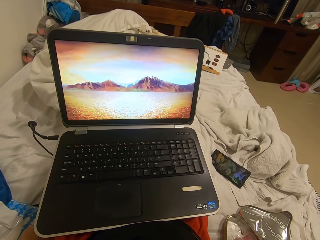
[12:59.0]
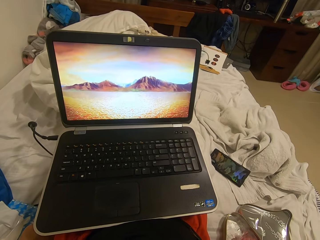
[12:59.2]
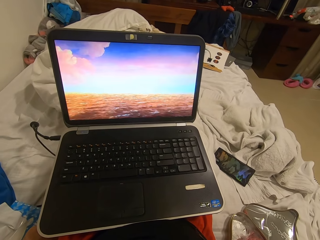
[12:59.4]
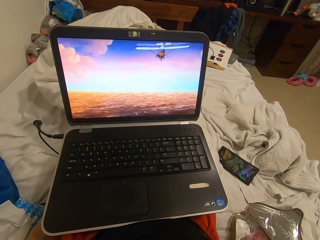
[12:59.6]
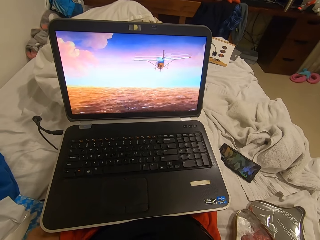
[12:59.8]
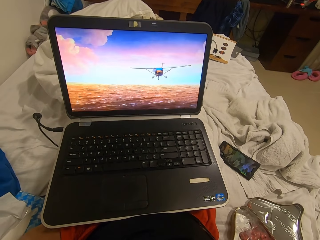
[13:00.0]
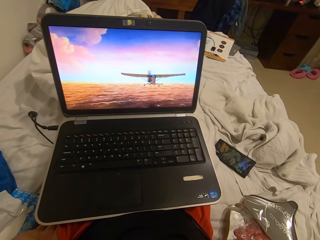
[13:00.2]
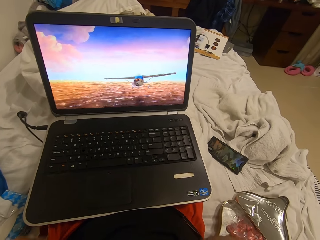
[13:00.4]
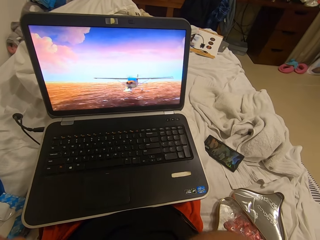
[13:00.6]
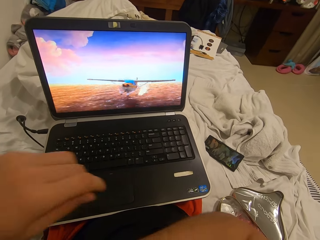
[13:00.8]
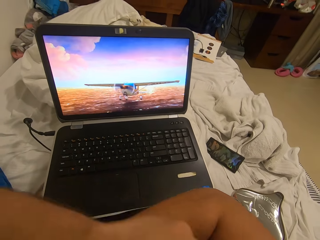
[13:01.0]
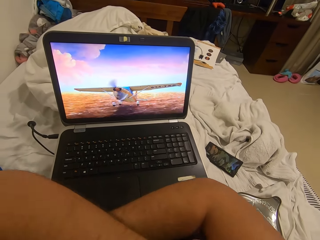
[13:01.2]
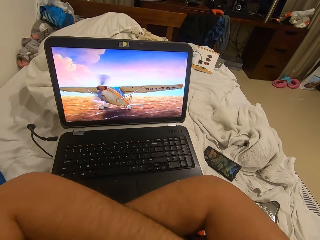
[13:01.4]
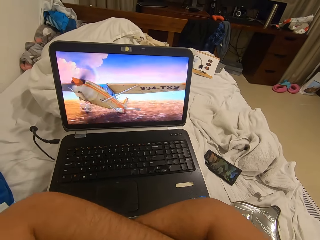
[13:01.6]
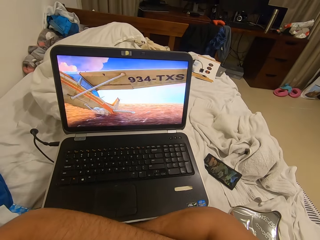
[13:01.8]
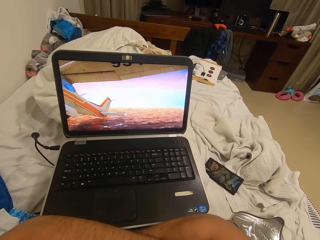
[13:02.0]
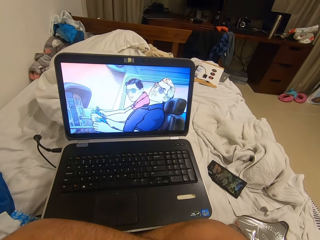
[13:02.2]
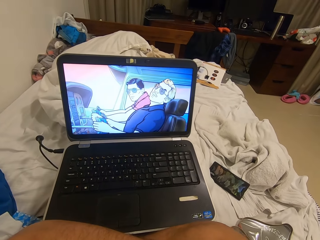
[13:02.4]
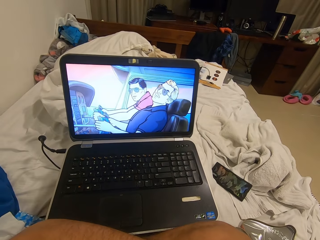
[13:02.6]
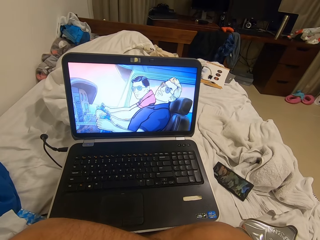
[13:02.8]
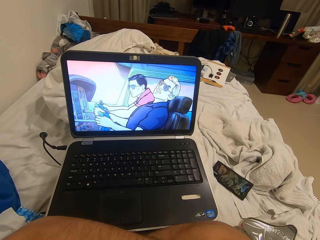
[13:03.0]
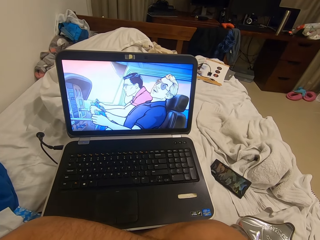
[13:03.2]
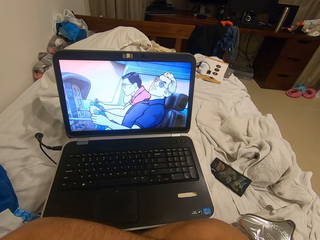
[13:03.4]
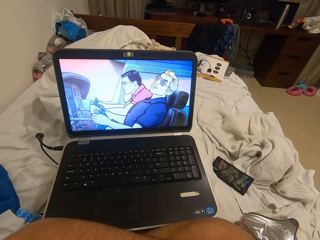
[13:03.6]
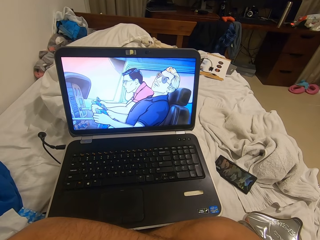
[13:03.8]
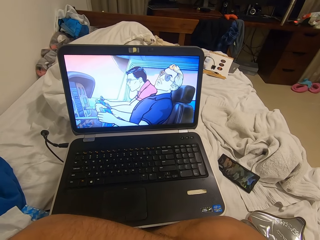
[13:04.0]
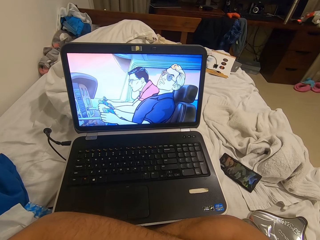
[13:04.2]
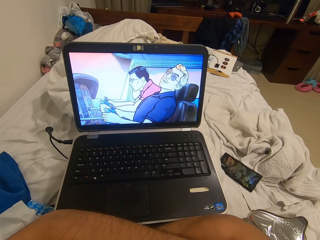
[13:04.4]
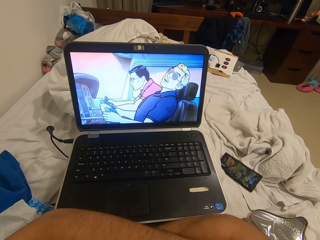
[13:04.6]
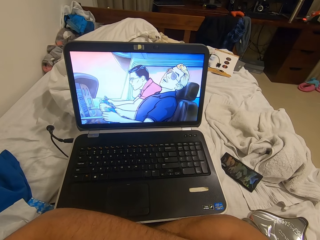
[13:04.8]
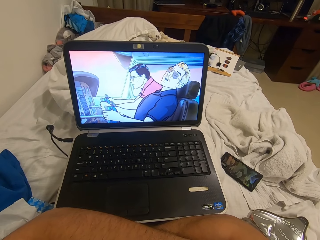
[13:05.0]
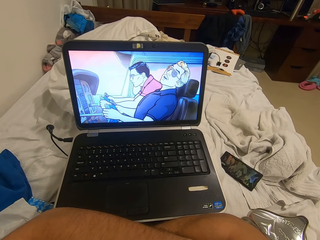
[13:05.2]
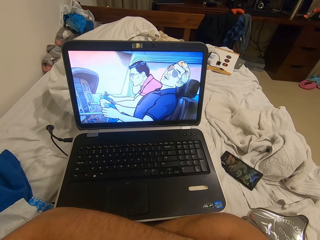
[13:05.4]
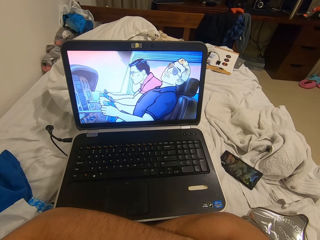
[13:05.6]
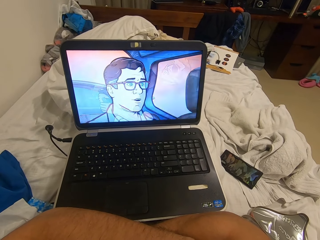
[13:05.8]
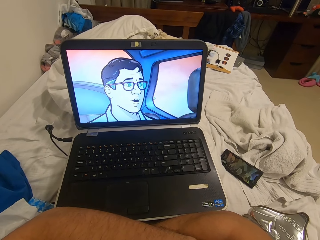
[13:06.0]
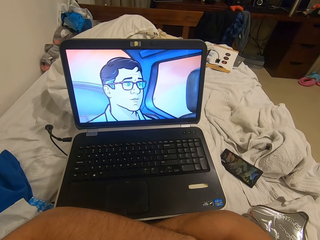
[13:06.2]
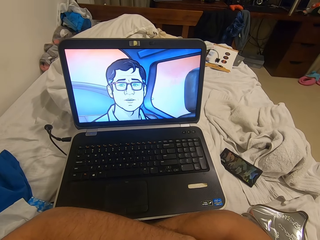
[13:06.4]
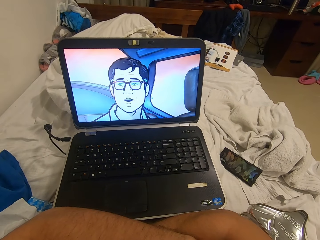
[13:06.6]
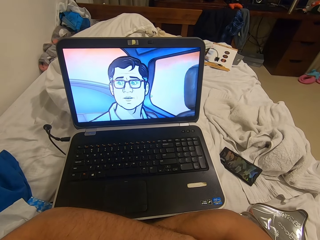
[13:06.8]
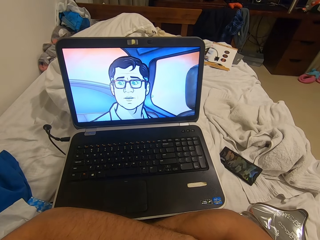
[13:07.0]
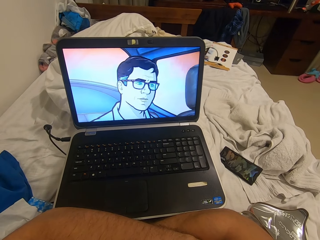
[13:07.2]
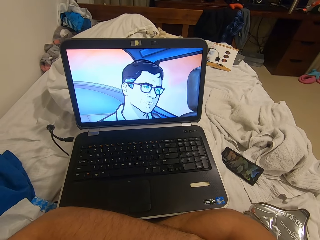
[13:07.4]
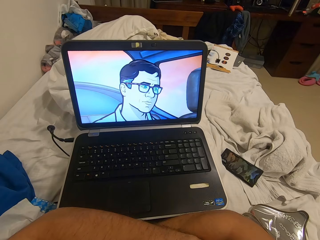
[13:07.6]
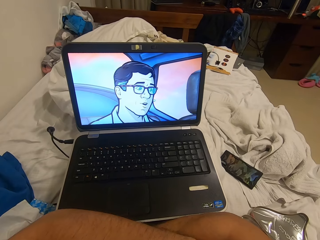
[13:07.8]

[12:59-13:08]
The camera wearer puts his left hand in his pocket. He folds his arms. He watches the laptop.

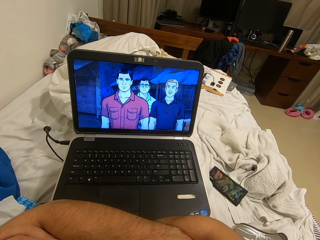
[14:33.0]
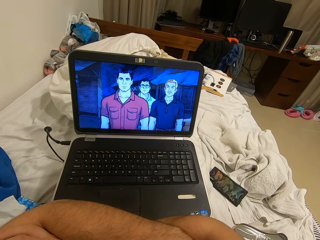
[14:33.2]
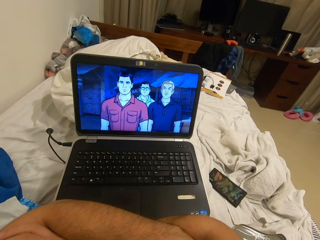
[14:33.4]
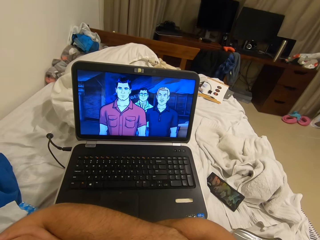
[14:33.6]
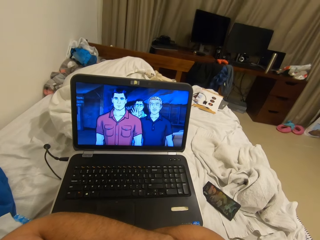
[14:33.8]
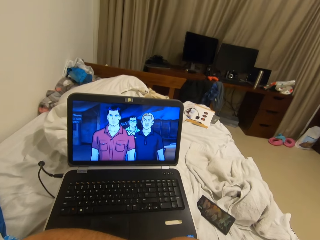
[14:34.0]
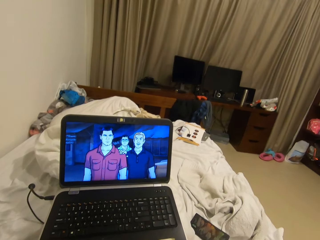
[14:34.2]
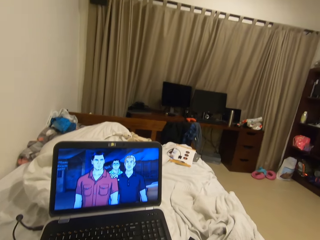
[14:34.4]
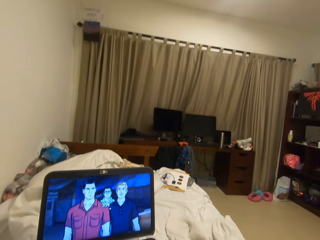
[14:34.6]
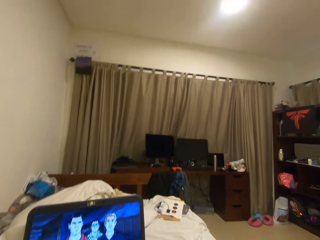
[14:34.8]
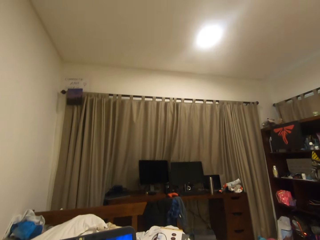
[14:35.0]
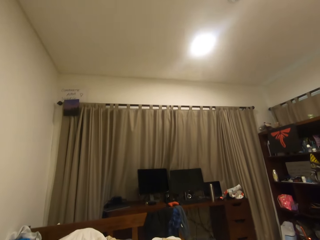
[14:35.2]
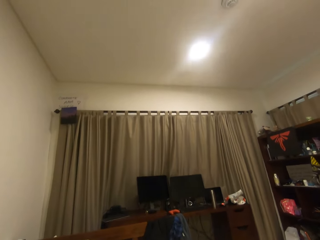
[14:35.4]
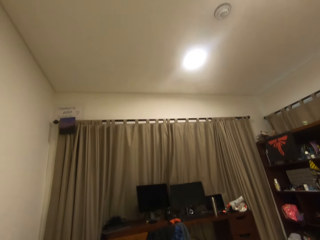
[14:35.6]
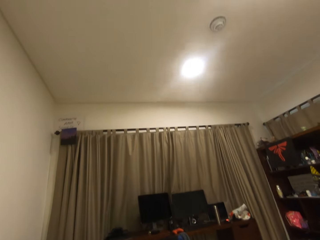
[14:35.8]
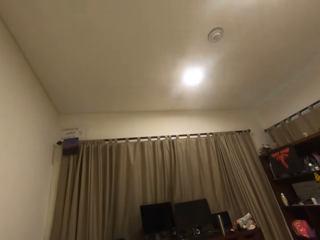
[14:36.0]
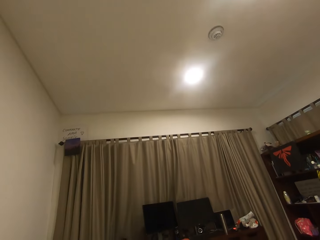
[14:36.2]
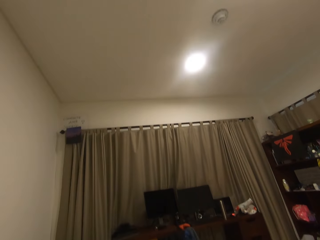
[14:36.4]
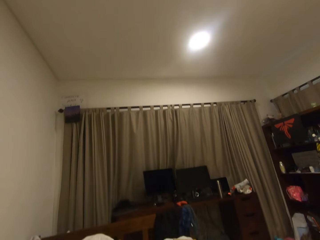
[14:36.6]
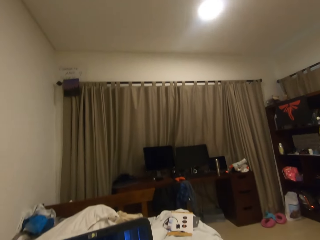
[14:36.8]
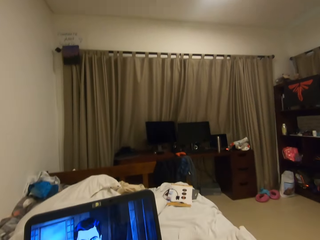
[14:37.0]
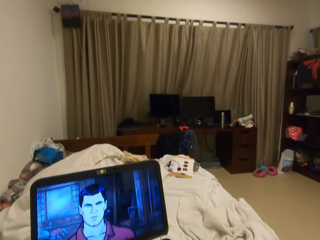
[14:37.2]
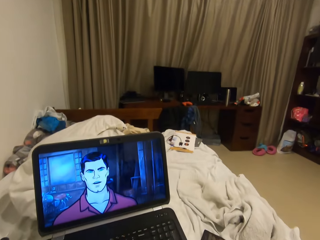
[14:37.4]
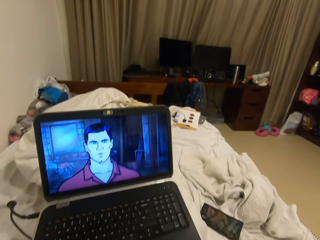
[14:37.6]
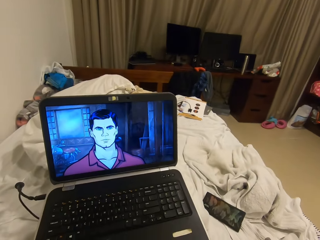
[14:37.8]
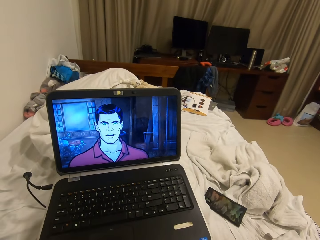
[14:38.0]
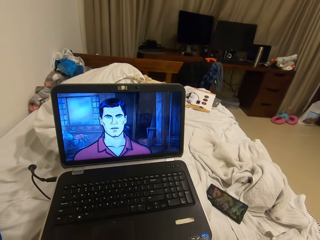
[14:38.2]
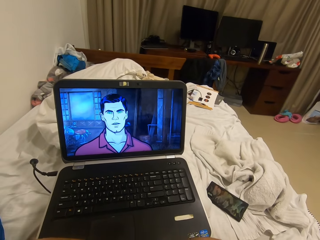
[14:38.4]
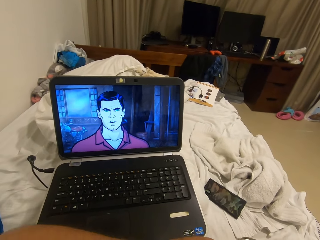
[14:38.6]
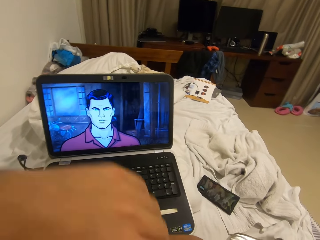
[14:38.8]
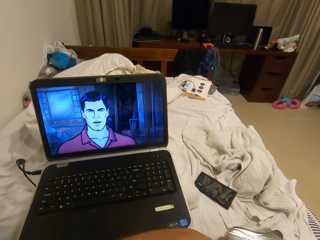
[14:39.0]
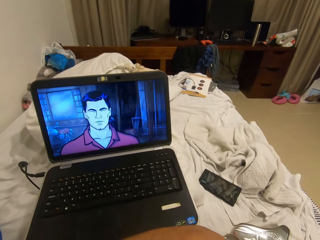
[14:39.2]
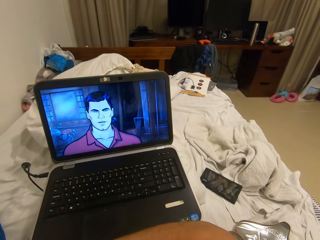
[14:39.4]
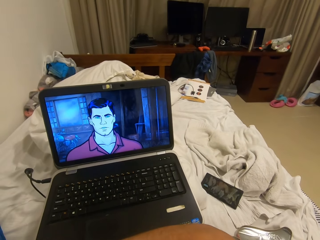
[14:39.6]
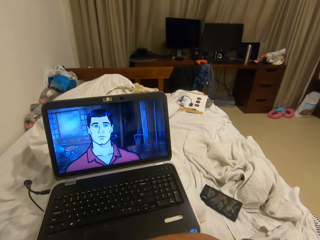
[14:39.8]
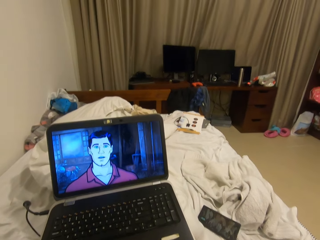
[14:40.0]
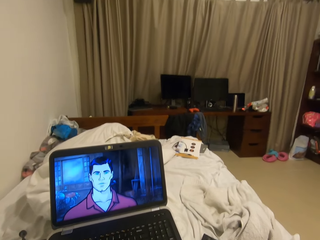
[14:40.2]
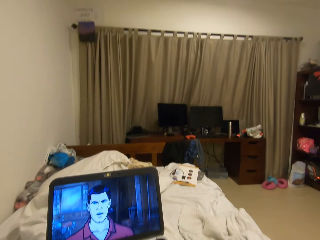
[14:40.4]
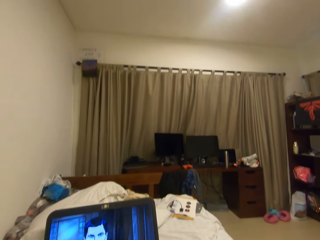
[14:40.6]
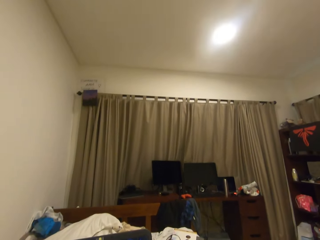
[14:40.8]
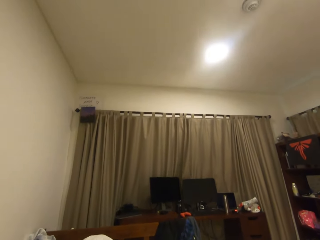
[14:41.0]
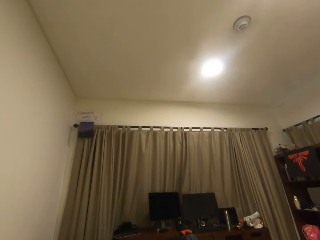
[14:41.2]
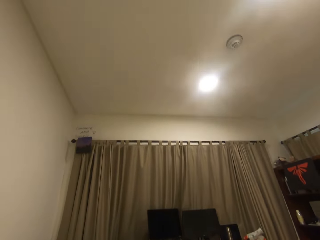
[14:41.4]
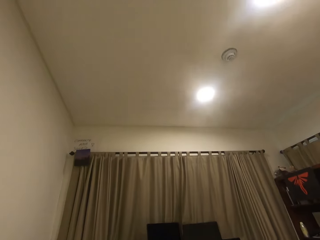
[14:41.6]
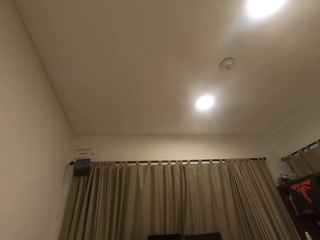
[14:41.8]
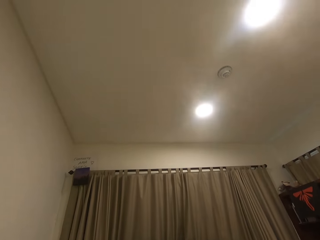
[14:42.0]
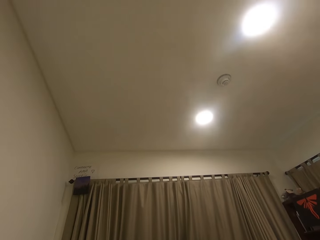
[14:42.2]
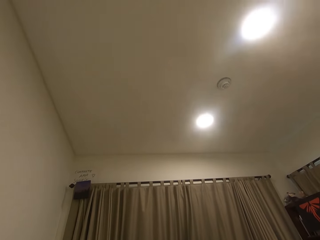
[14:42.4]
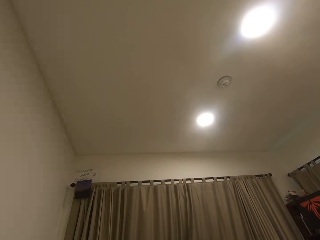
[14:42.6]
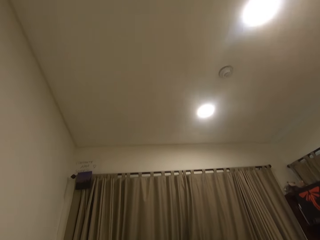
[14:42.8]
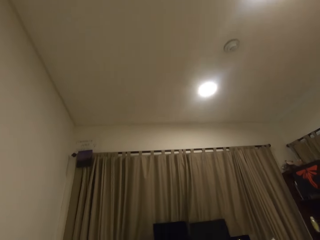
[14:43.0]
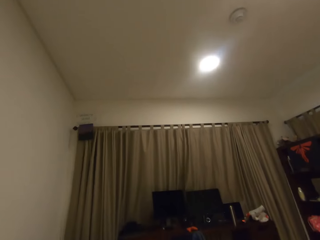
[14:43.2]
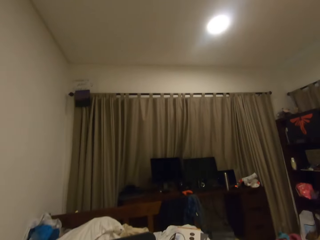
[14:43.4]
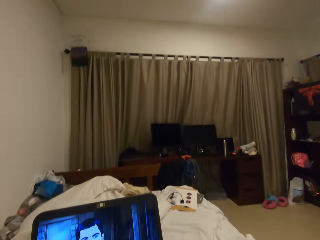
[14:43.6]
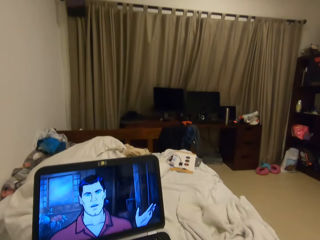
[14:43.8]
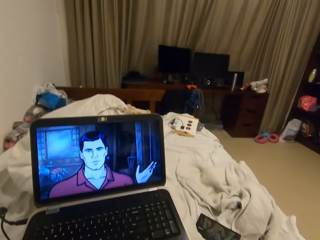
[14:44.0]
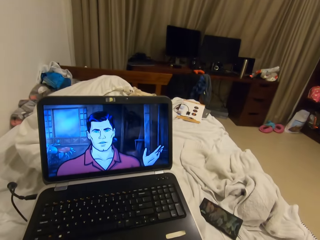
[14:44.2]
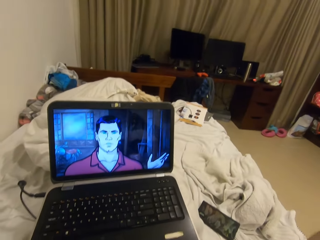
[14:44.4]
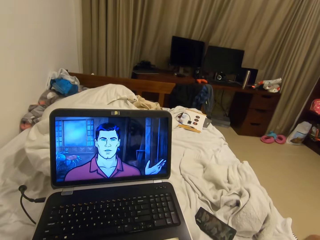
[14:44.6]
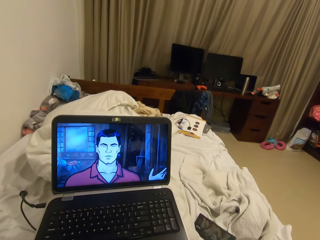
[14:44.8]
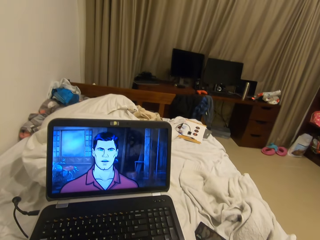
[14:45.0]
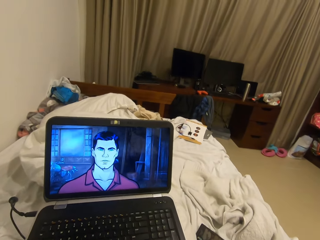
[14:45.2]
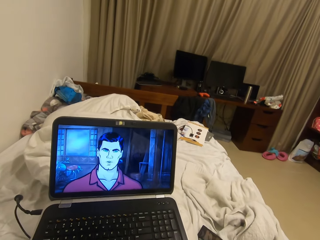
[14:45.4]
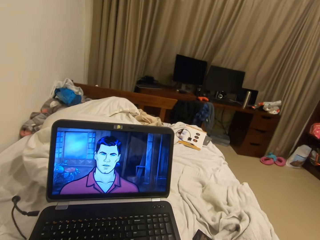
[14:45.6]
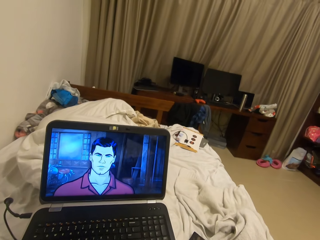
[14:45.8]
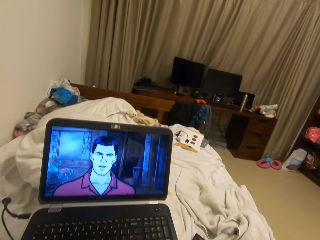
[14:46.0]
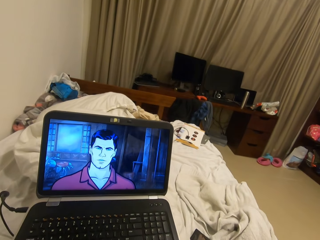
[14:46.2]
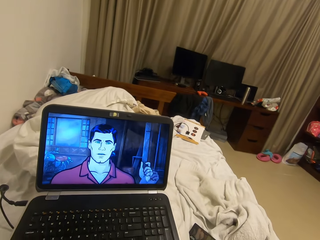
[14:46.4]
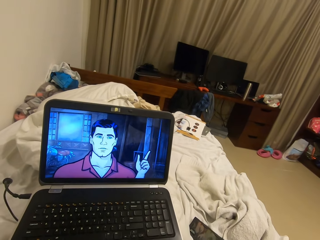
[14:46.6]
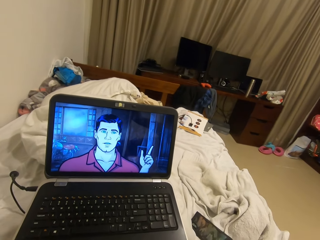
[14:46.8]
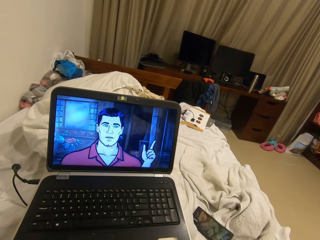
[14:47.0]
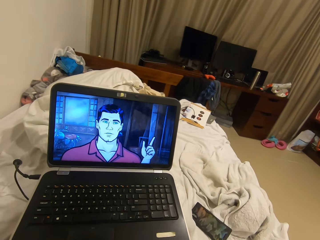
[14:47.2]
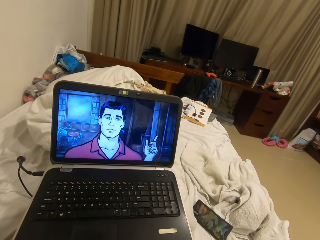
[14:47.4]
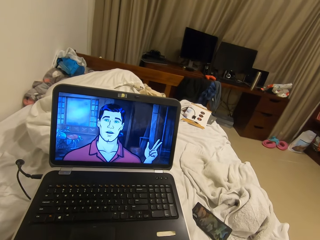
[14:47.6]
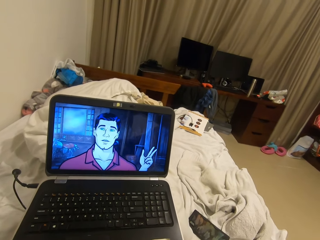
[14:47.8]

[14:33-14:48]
The camera wearer looks at the room roof. He looks at the laptop. He raises his left hand up. He adjusts the camera. He looks at the room roof. He looks at the laptop.
